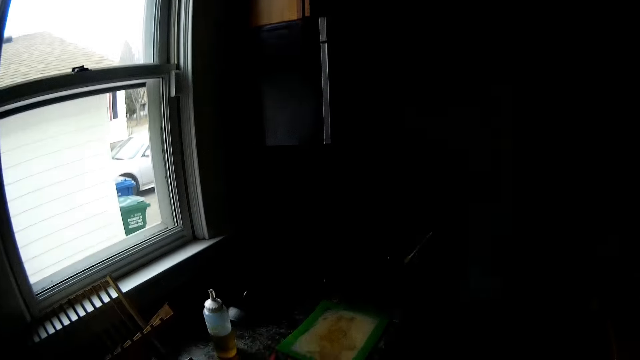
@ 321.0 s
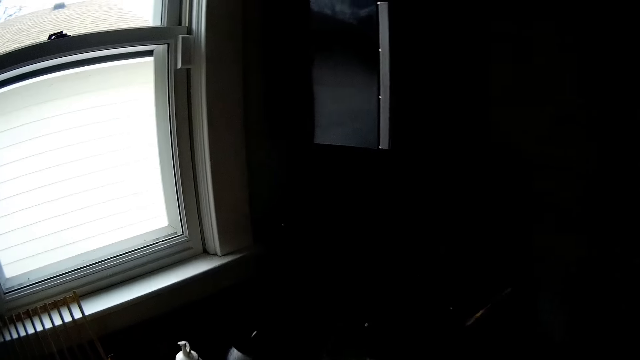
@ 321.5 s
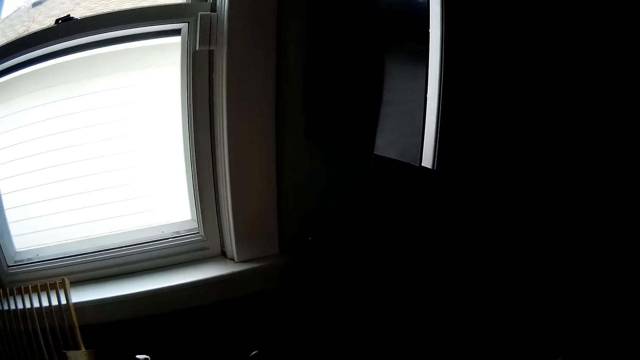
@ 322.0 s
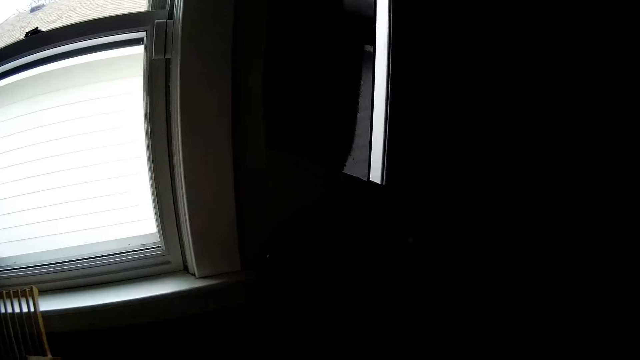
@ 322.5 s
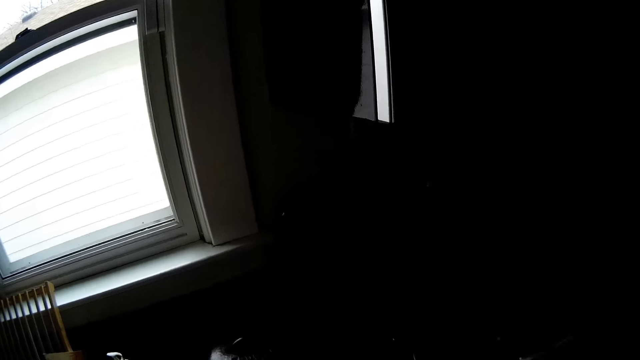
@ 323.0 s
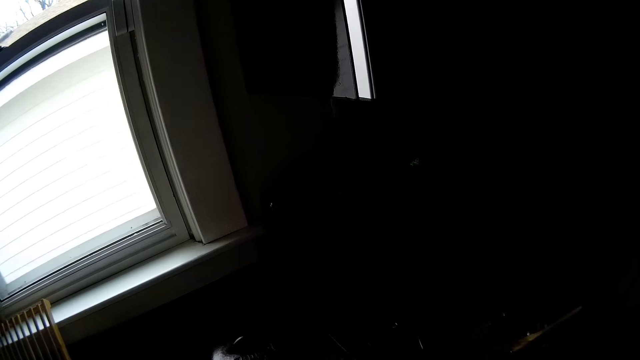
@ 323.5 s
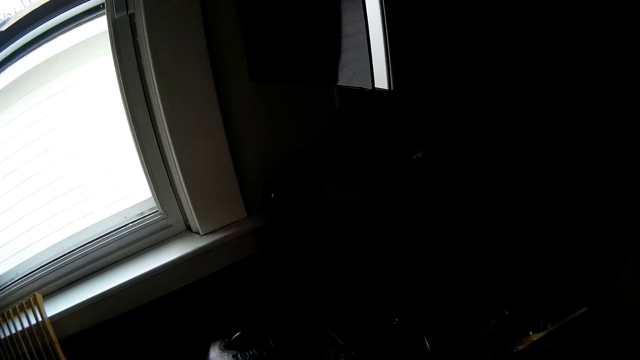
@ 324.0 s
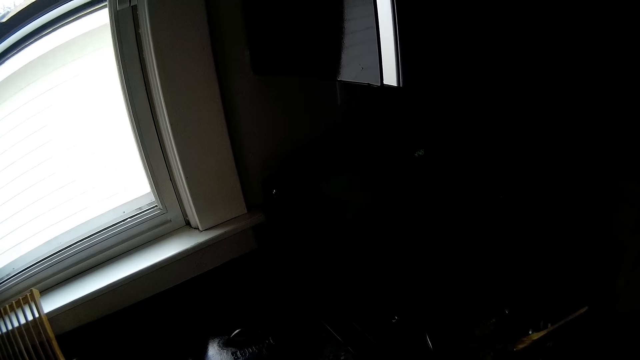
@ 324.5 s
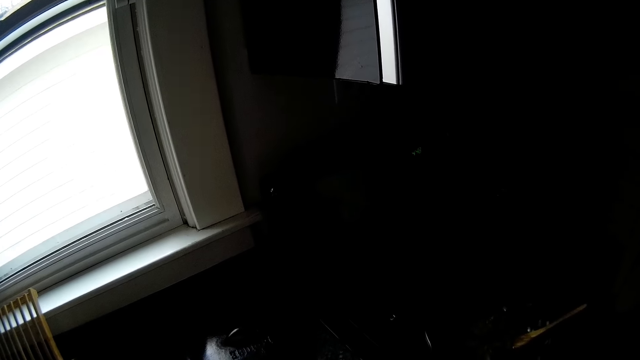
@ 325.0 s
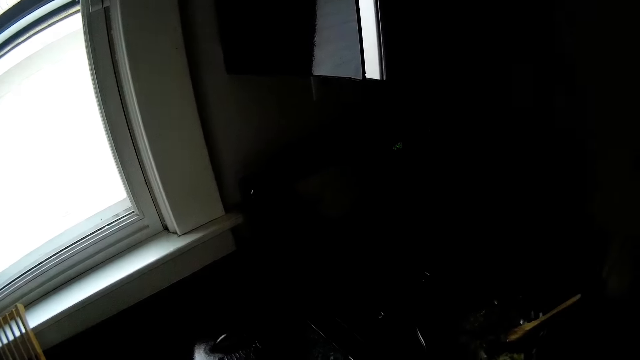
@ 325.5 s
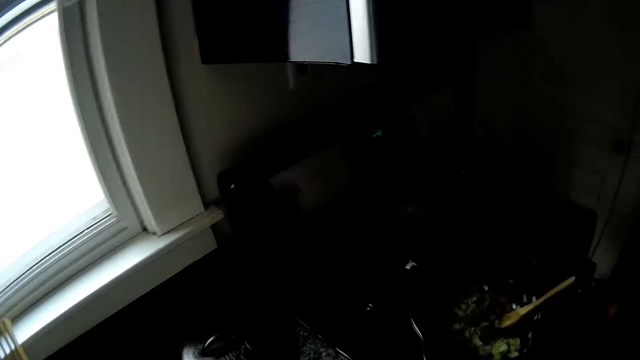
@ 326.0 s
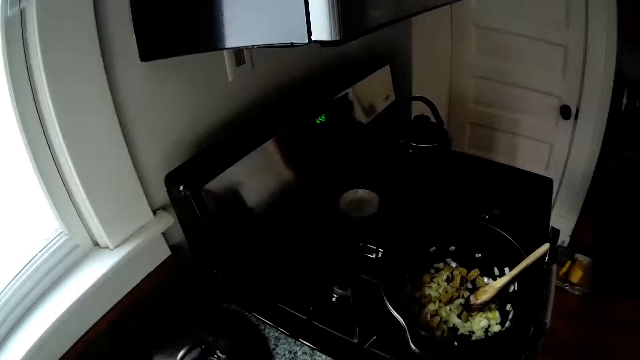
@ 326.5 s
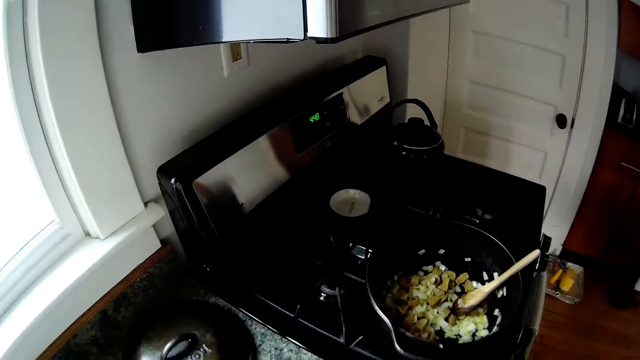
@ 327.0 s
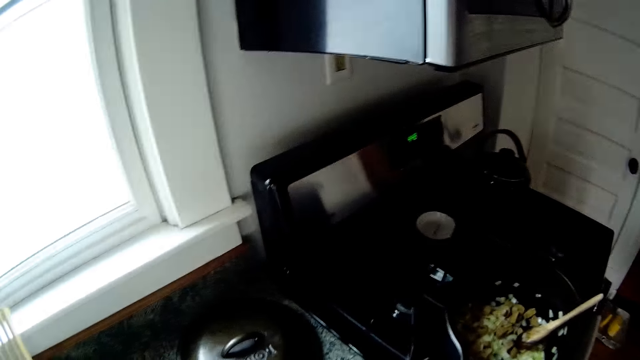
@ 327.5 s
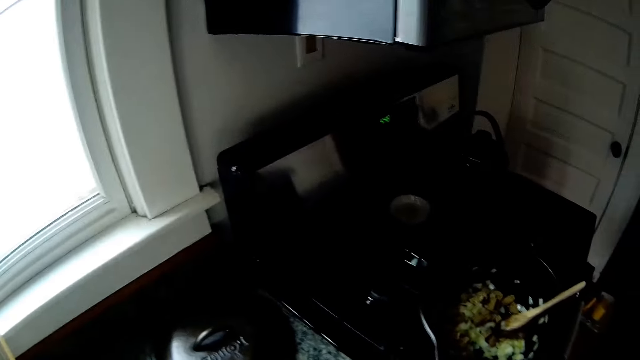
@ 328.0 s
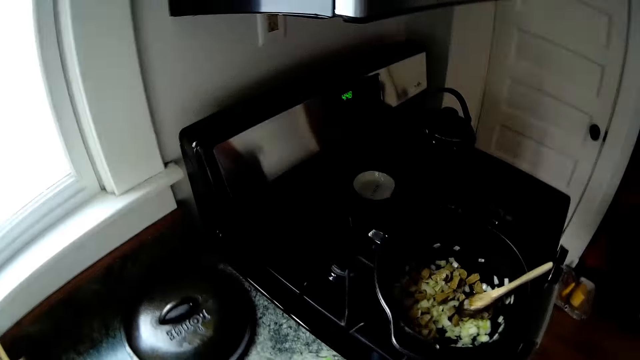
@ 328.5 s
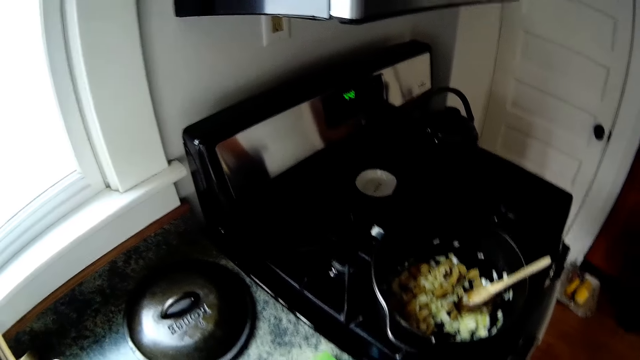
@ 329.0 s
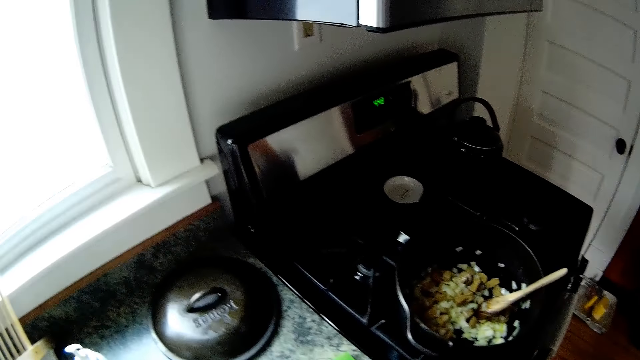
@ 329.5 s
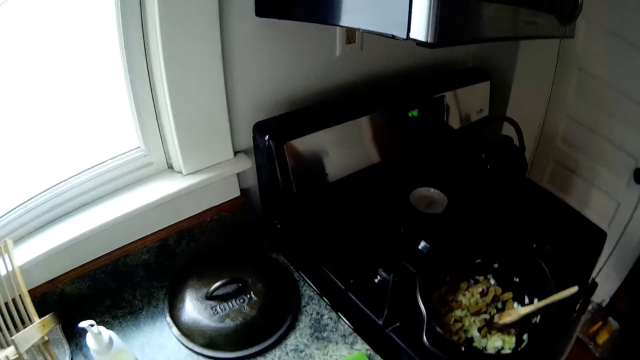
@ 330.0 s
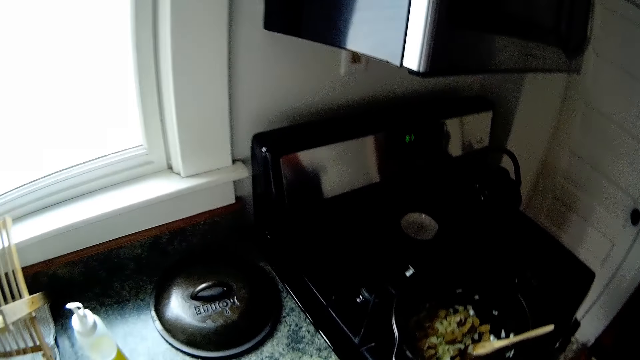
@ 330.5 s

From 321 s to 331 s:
The camera wearer walks around a kitchen and interacts with a man. They look around the kitchen.

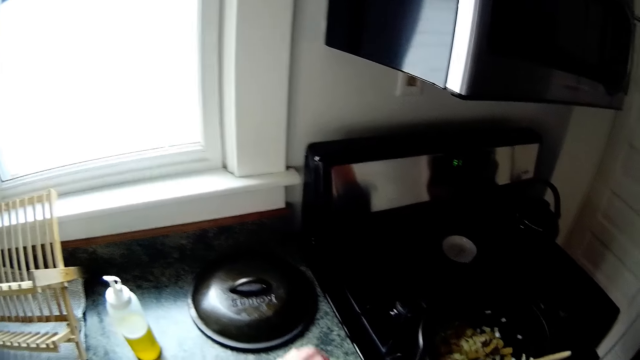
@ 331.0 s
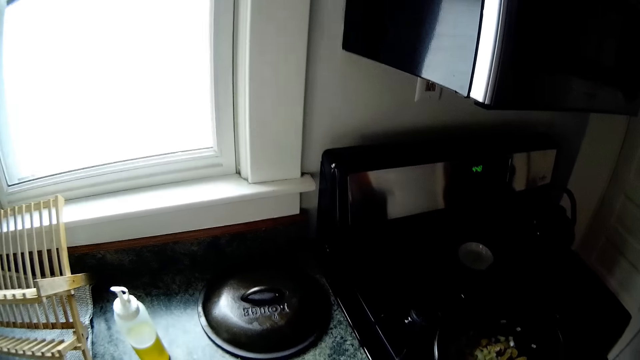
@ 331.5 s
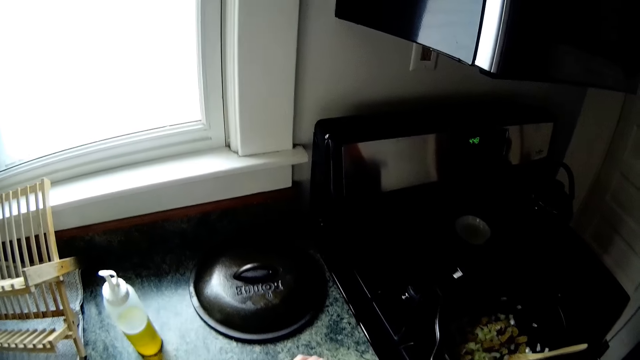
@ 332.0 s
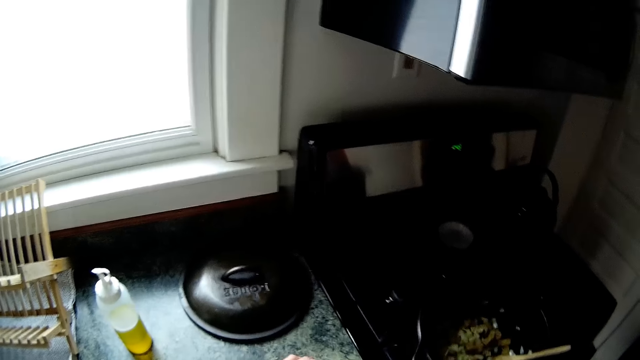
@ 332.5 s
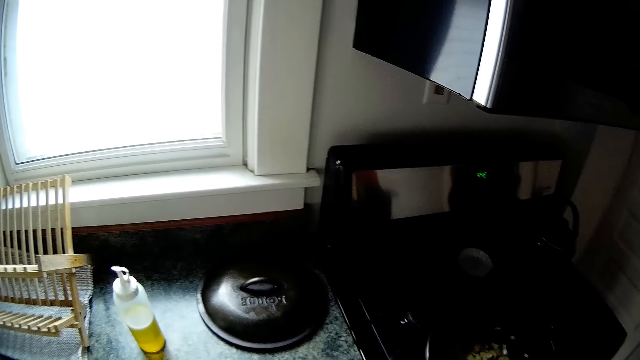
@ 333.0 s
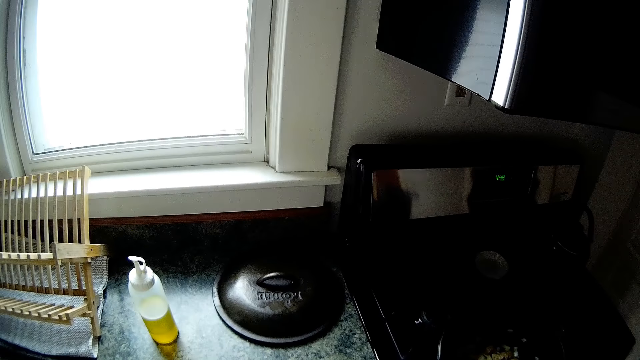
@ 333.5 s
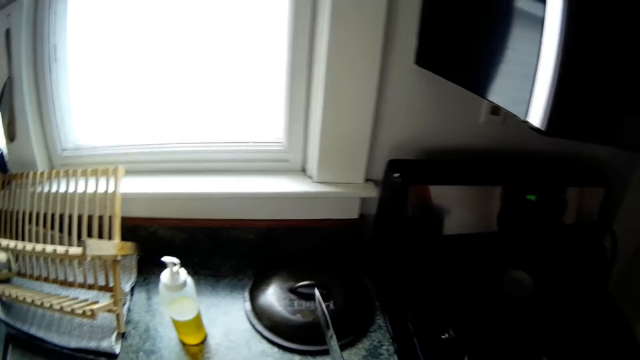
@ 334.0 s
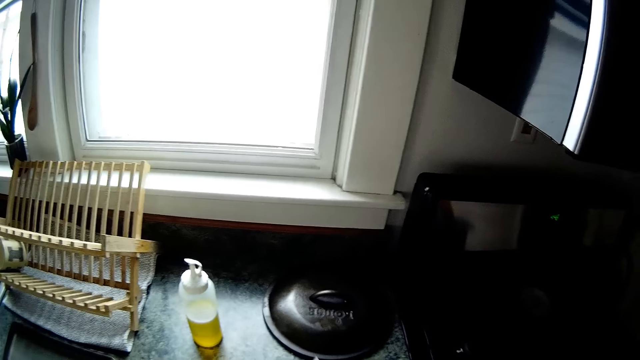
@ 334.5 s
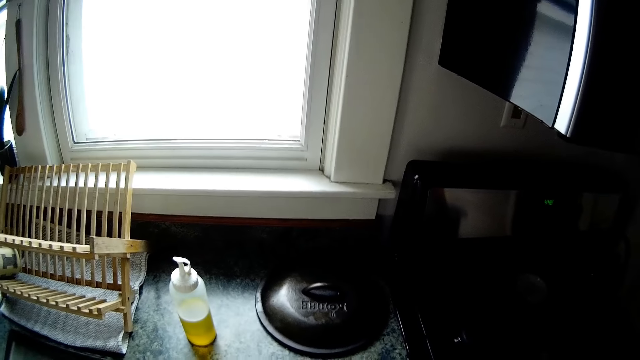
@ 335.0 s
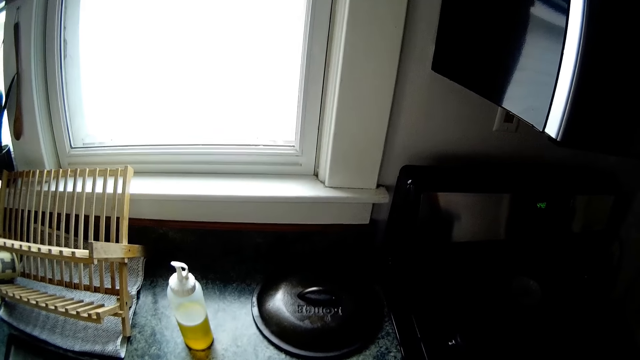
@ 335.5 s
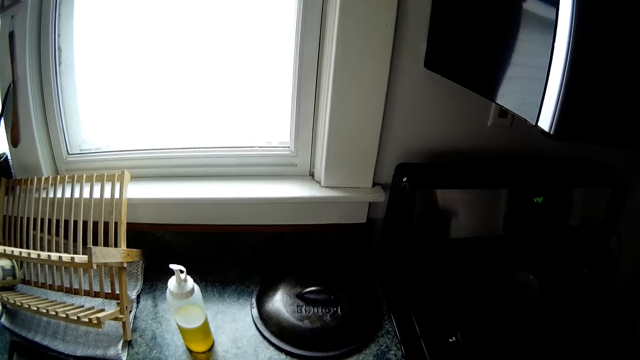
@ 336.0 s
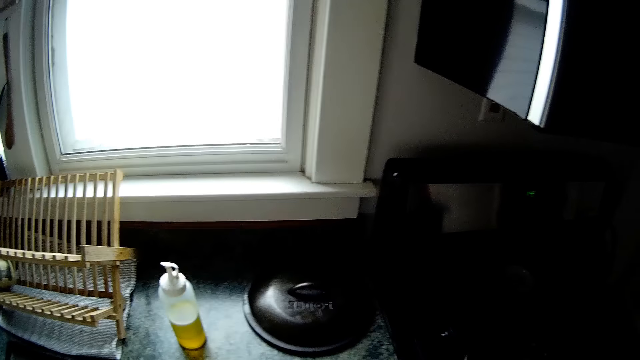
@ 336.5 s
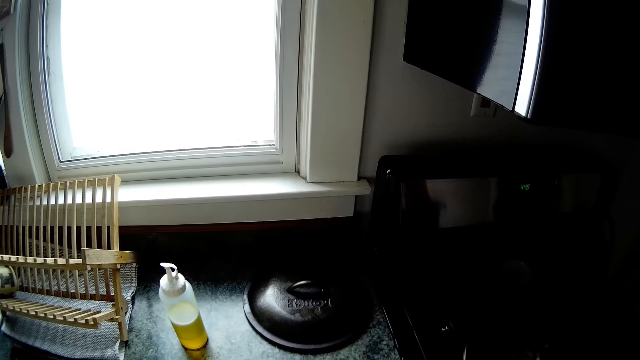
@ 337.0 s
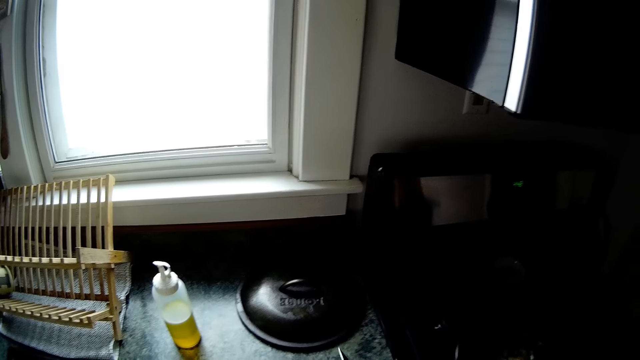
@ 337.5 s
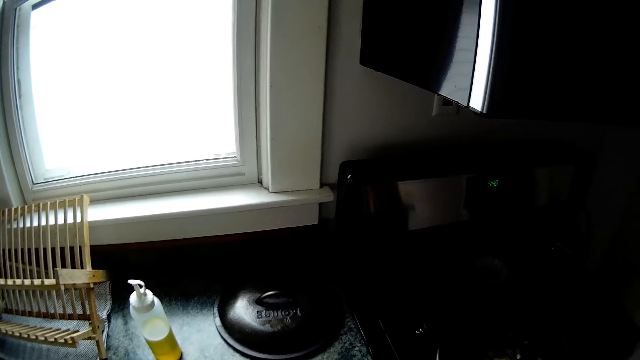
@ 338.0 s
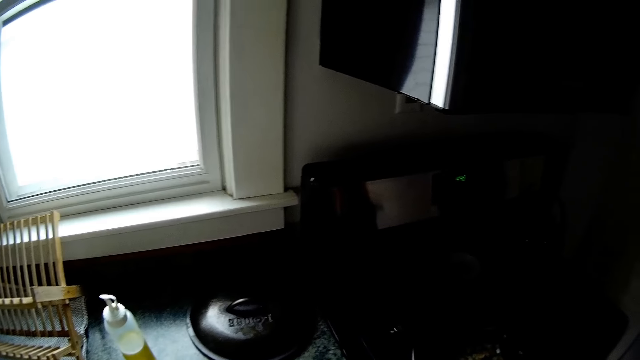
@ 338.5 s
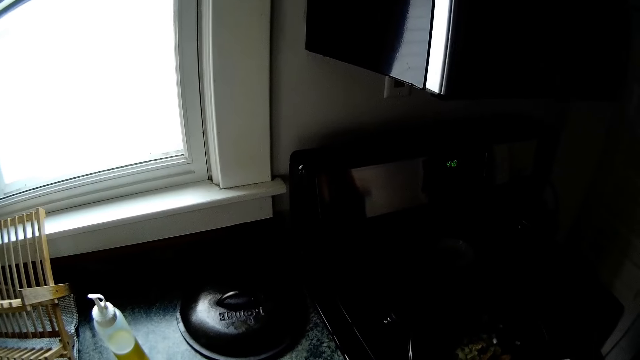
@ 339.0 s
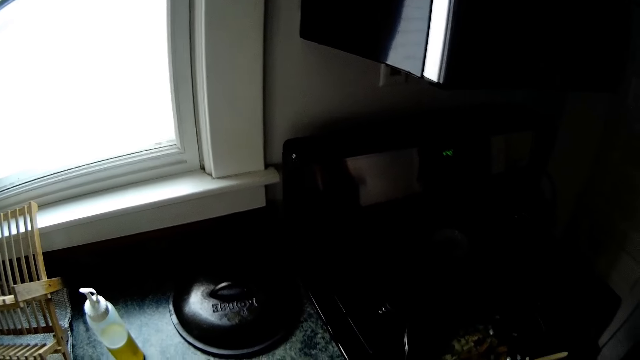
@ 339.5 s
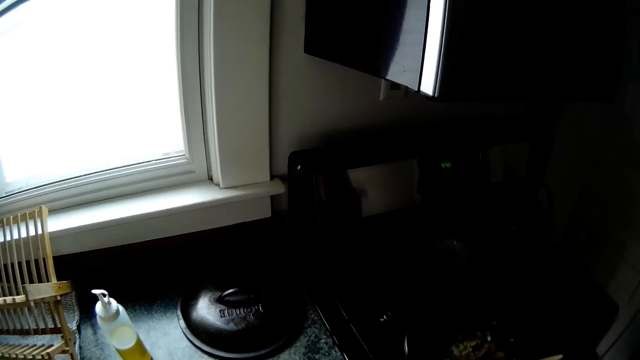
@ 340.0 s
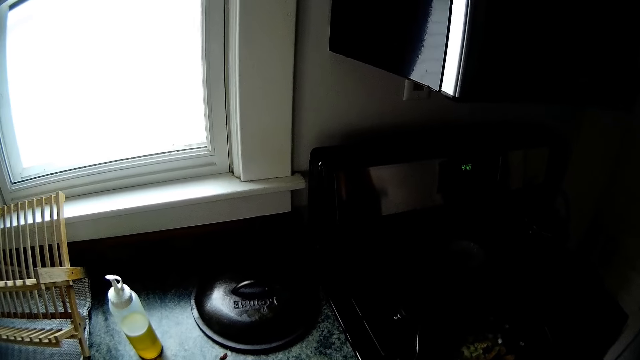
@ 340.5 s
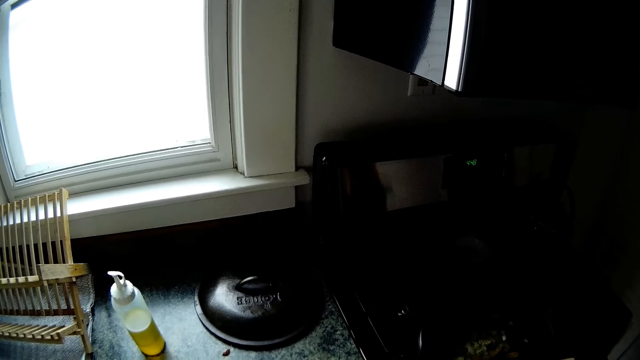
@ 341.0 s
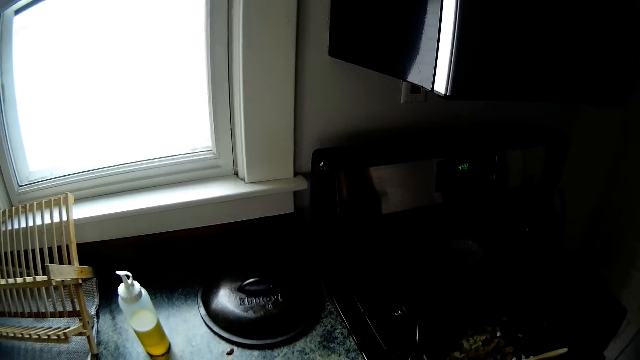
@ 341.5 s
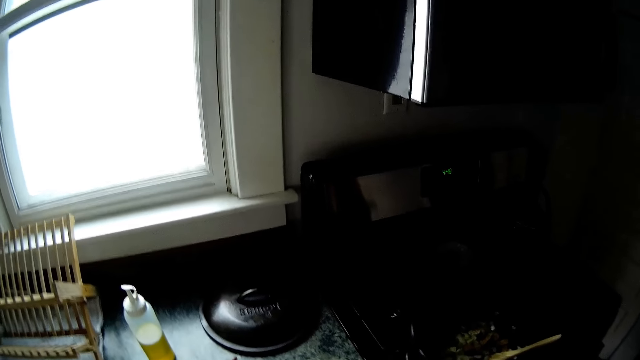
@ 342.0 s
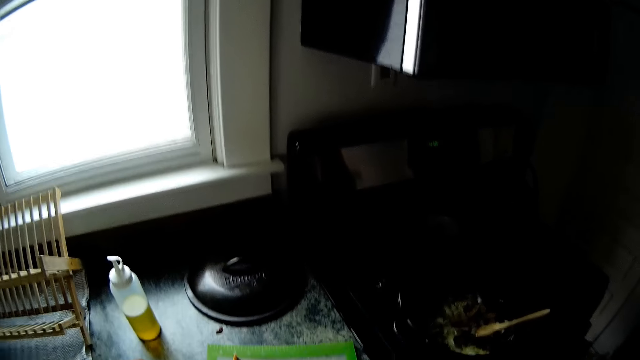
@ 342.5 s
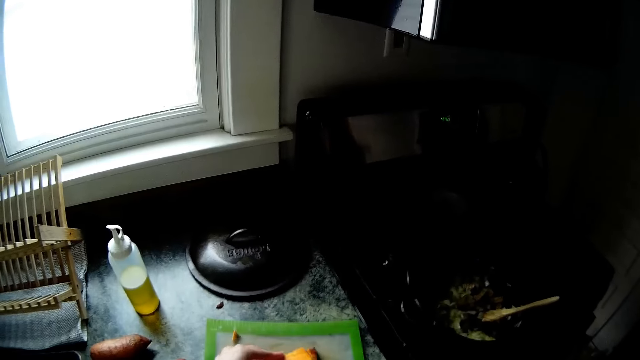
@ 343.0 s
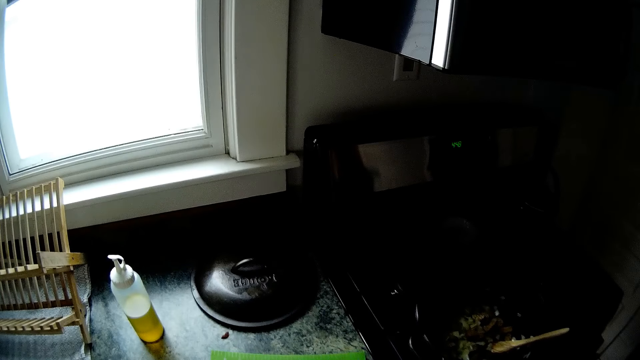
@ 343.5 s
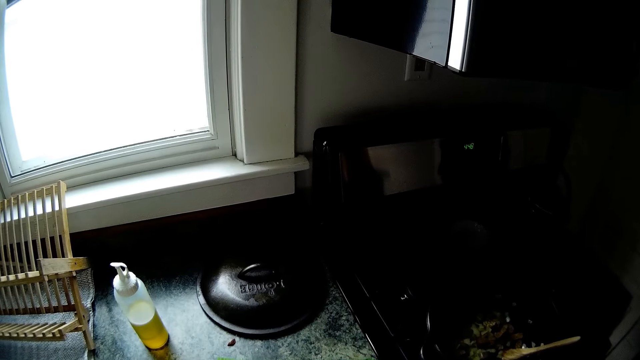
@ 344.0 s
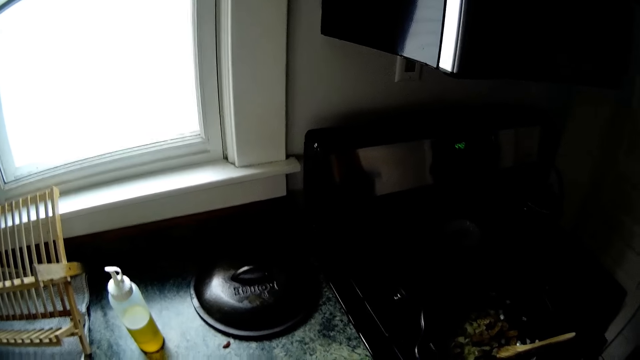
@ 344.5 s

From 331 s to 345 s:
The camera wearer moves her hands on the counter. She moves around with a knife in her right hand. She looks around a kitchen. She cuts pawpaw on the cutting board with the knife in her right hand.
